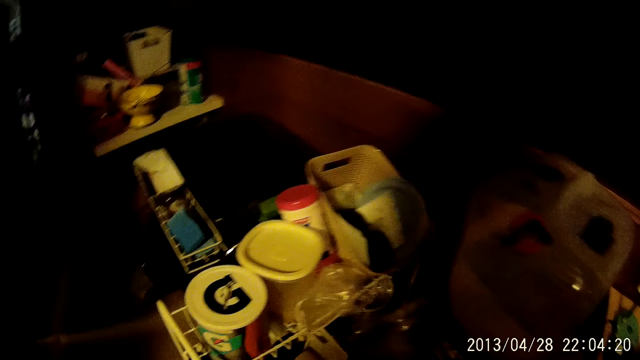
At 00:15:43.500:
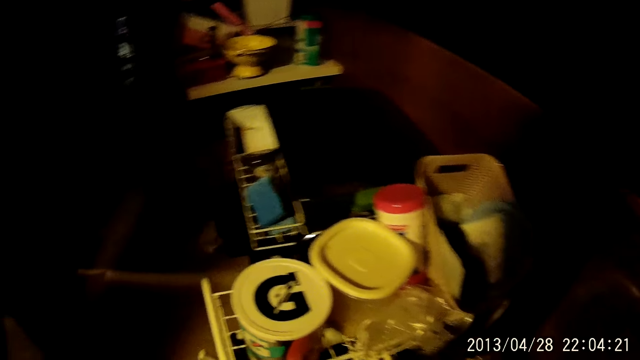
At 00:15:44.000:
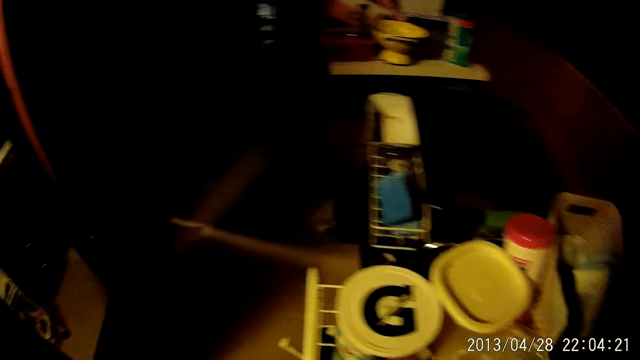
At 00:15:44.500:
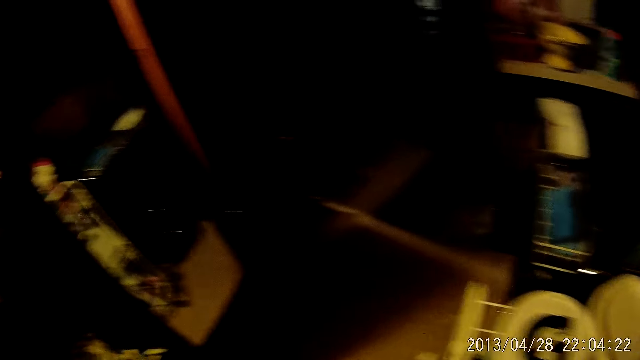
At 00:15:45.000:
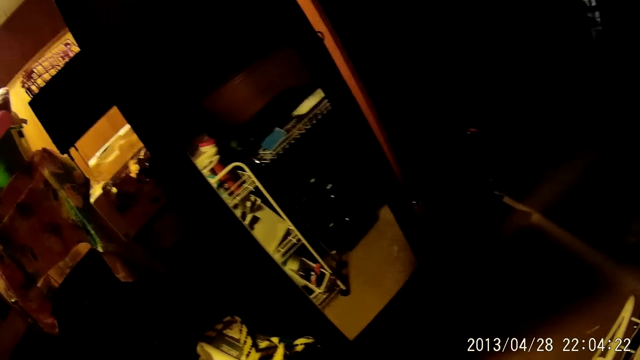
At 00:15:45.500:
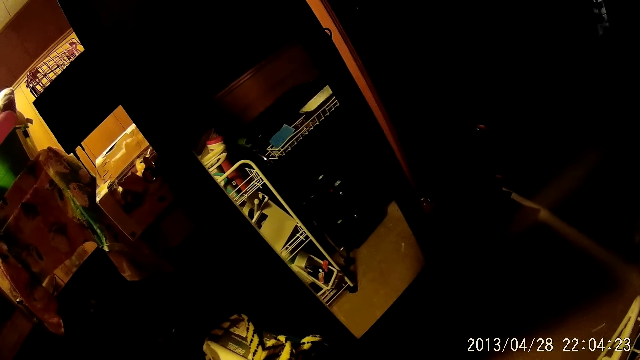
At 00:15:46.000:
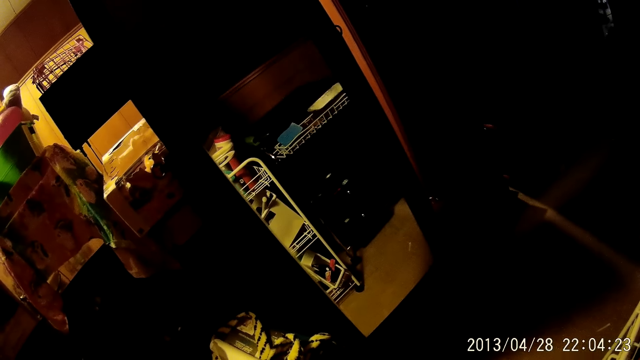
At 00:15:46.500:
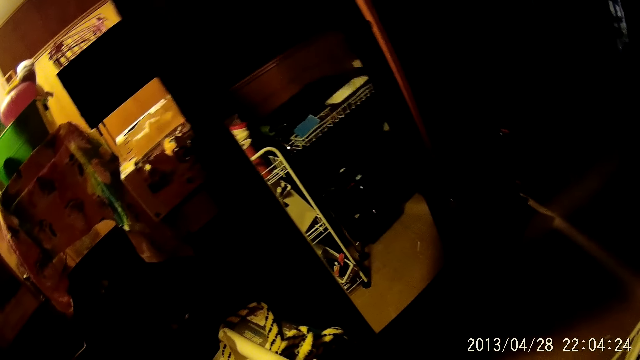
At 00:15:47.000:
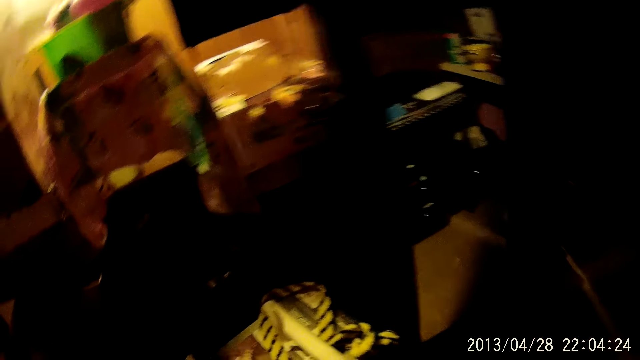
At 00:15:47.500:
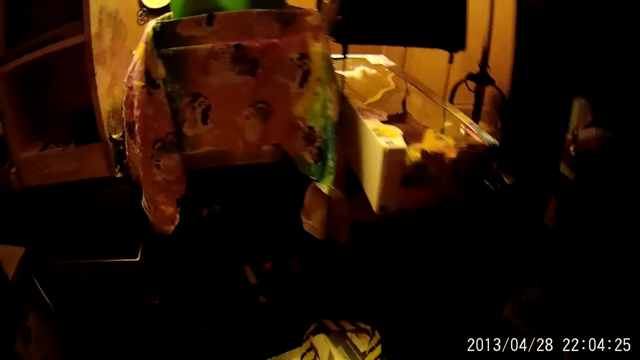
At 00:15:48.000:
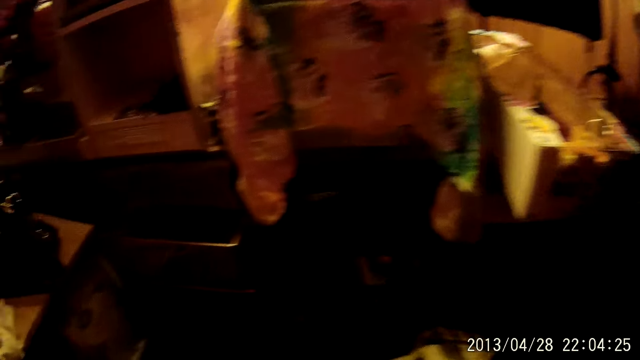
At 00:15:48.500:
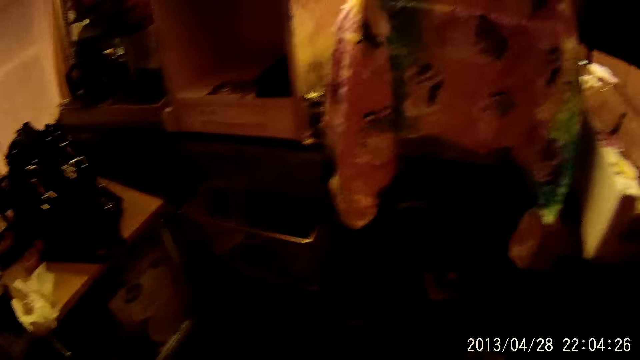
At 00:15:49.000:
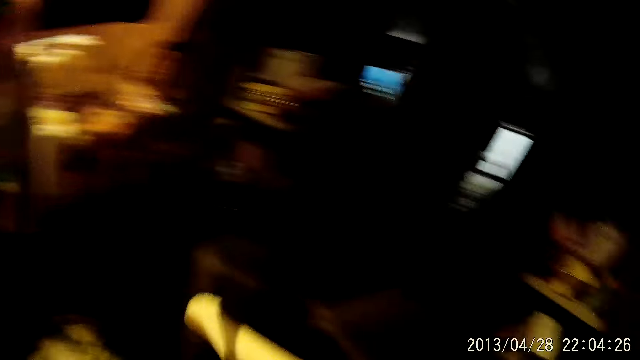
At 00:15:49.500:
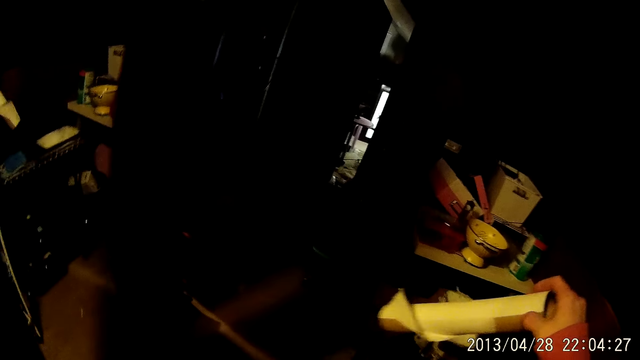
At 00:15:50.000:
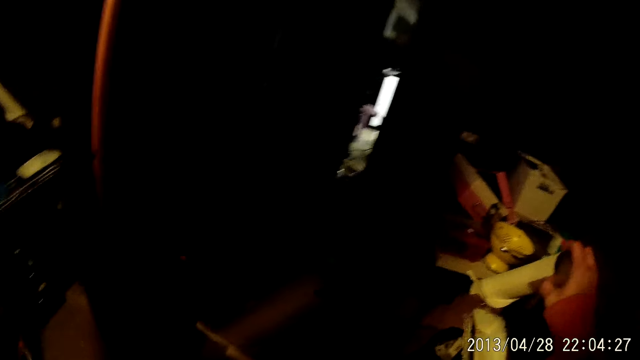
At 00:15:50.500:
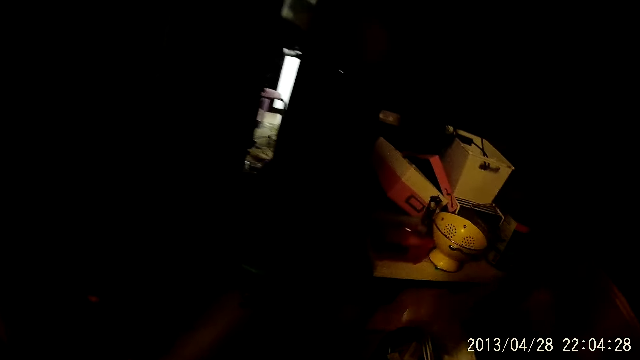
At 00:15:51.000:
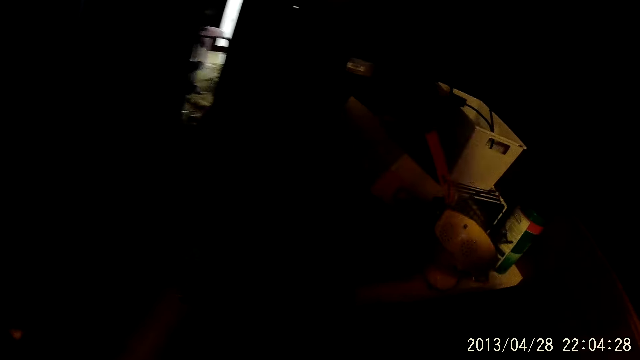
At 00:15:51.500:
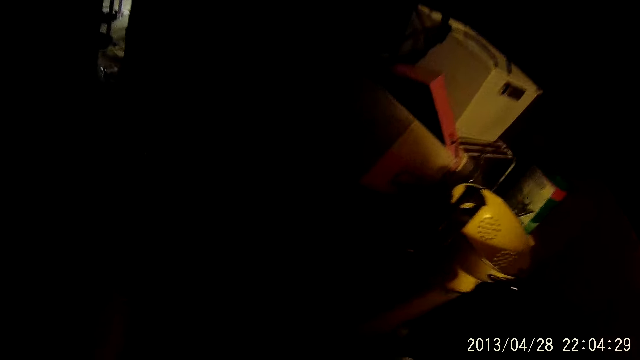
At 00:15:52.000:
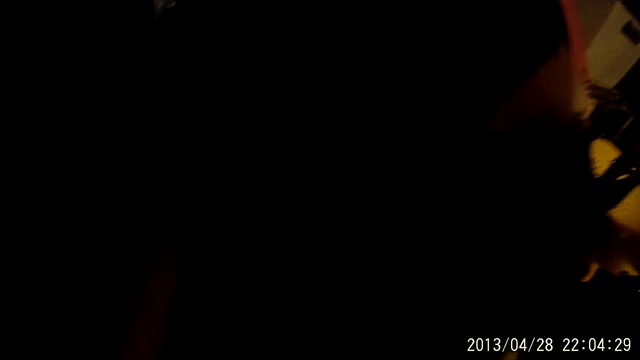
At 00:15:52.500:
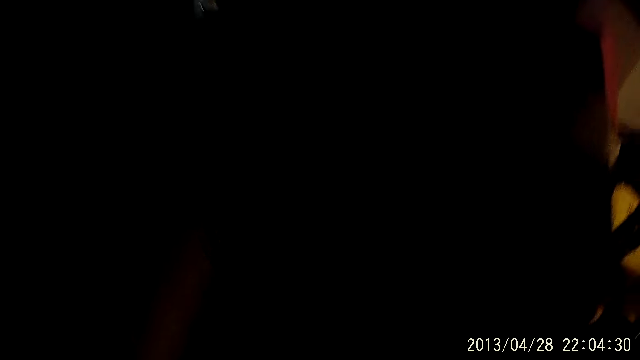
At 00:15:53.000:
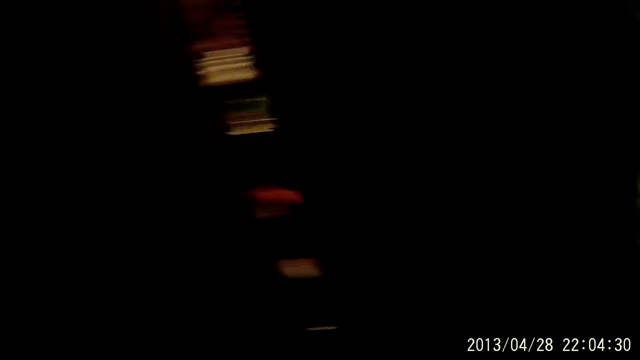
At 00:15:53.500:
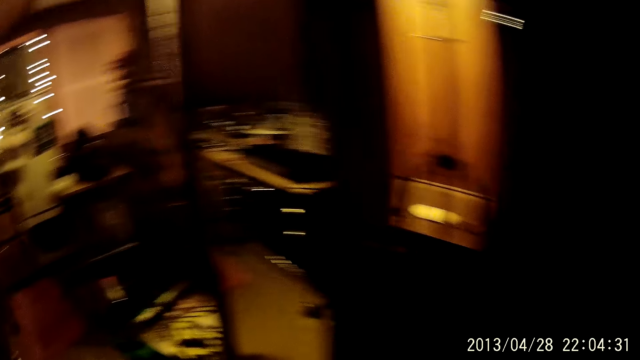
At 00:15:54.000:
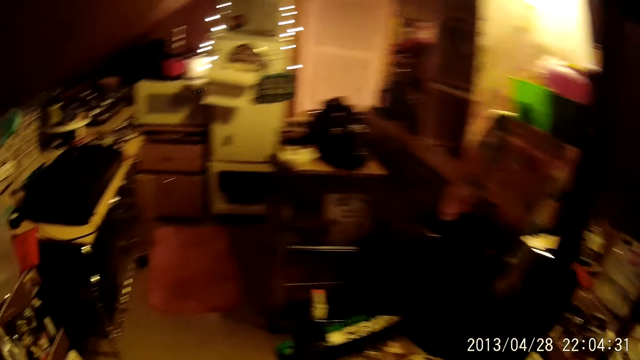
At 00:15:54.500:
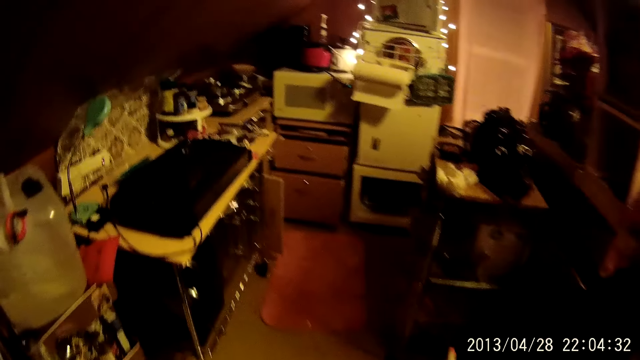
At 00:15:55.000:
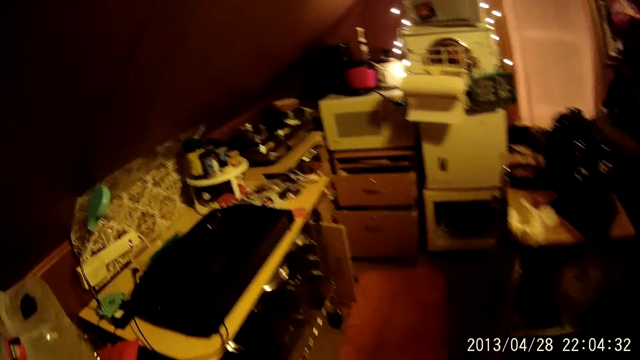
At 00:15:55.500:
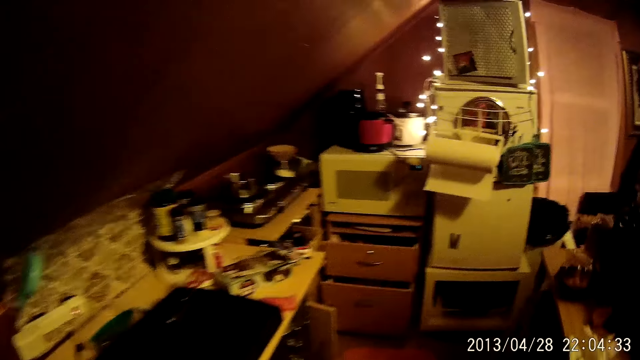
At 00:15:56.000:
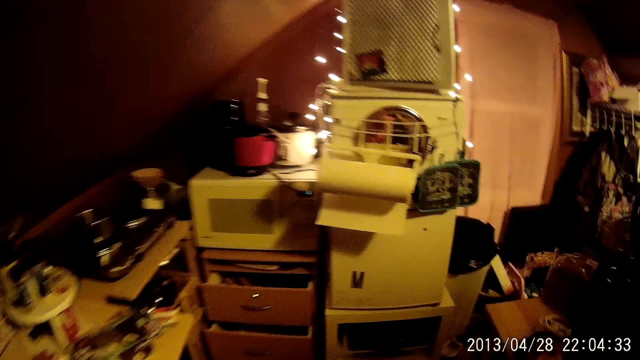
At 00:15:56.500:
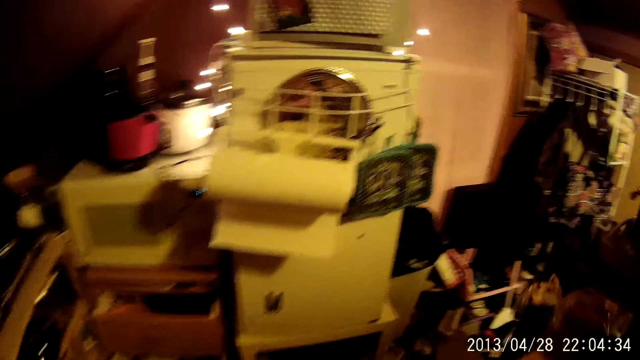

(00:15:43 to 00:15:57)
The camera wearer carries something. They place something on the table. They walk in the house.

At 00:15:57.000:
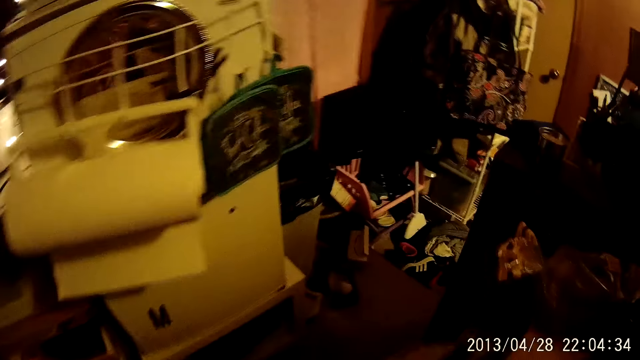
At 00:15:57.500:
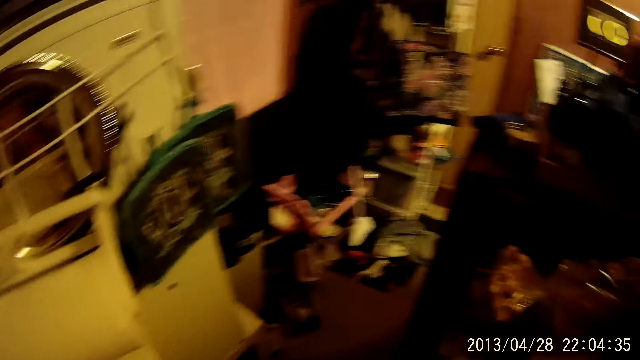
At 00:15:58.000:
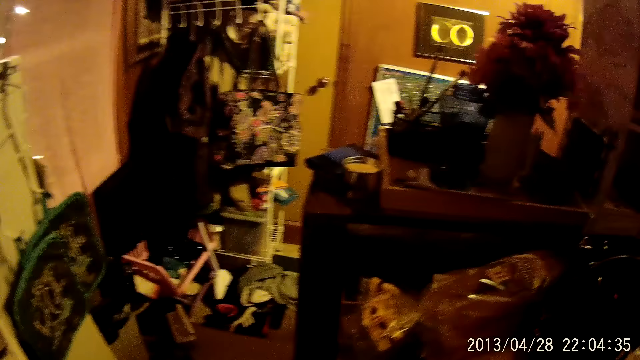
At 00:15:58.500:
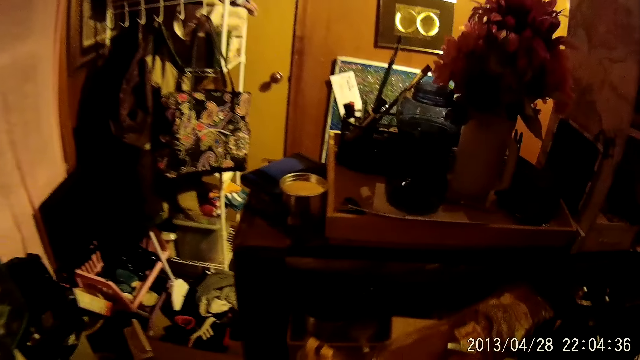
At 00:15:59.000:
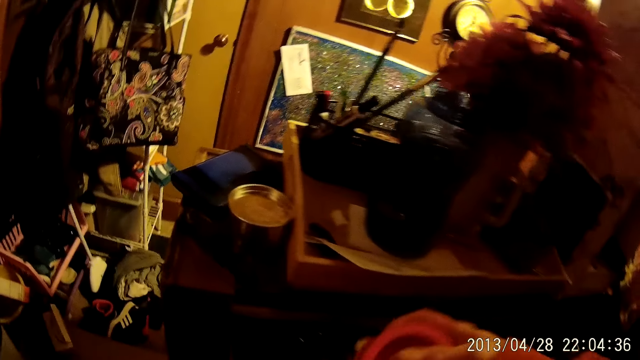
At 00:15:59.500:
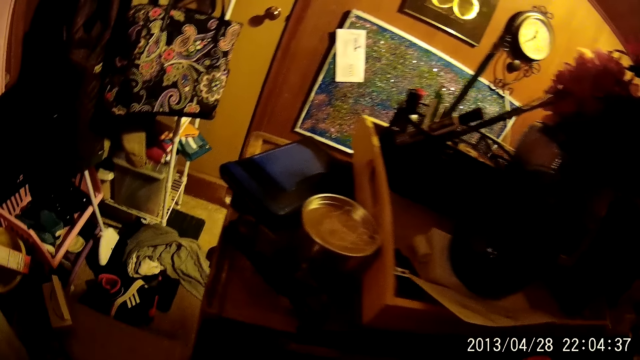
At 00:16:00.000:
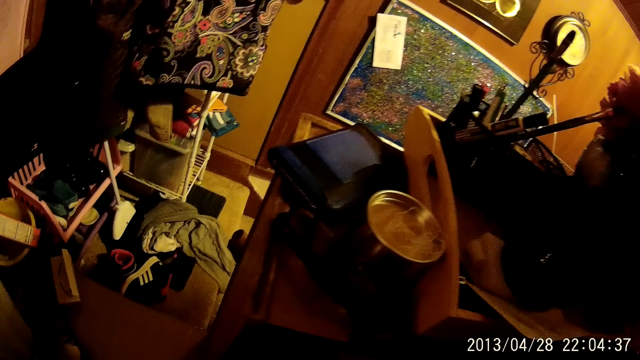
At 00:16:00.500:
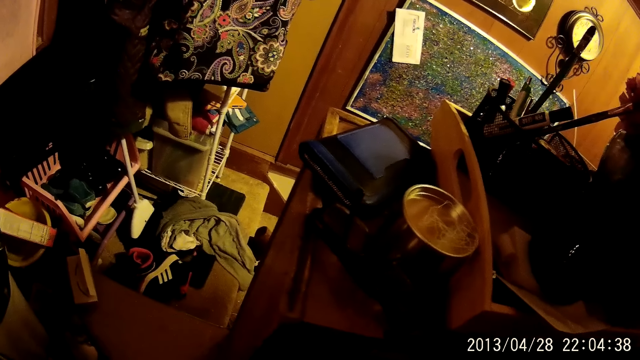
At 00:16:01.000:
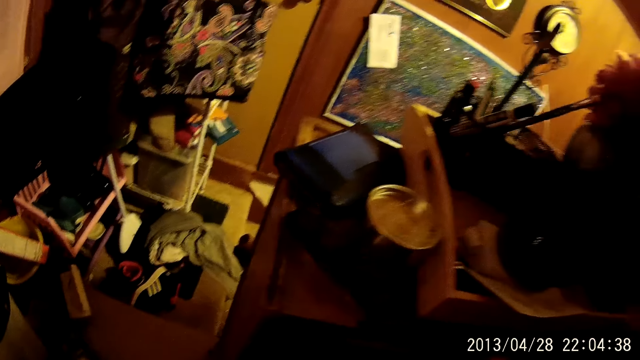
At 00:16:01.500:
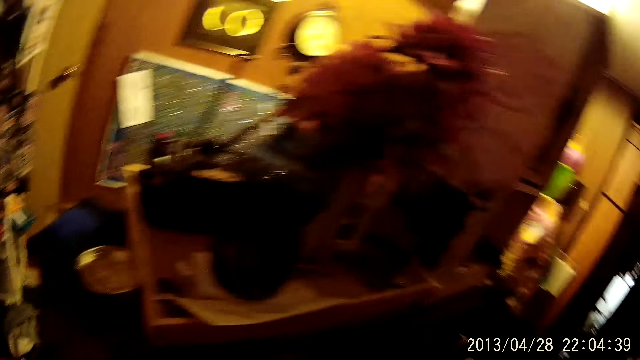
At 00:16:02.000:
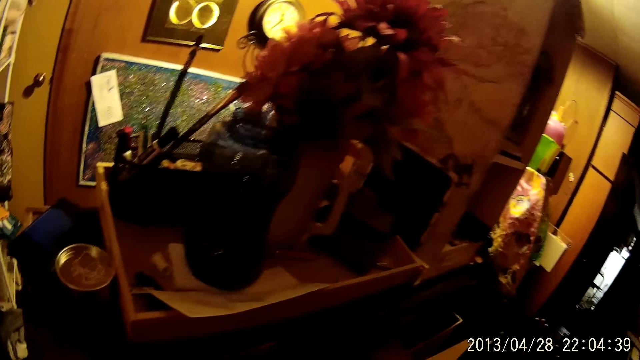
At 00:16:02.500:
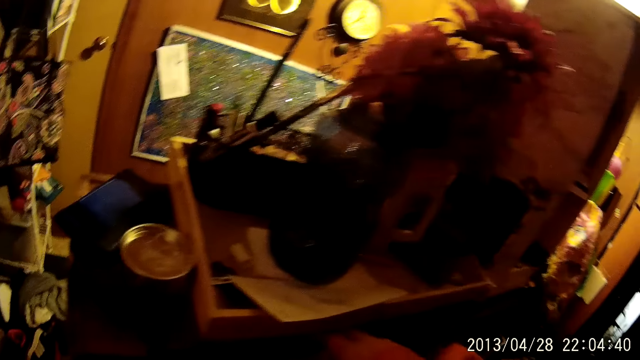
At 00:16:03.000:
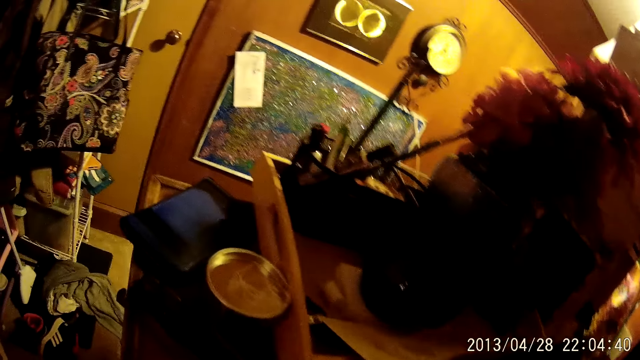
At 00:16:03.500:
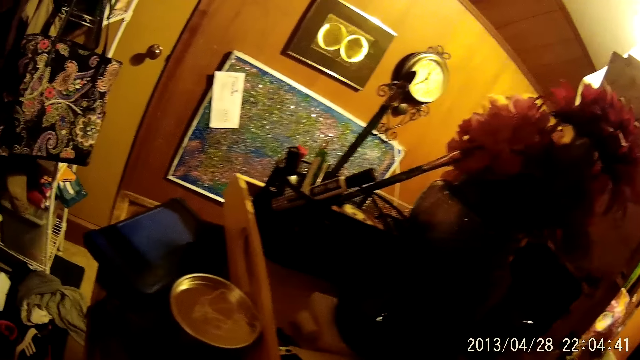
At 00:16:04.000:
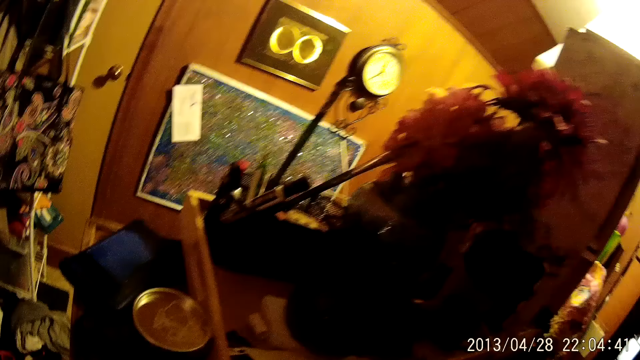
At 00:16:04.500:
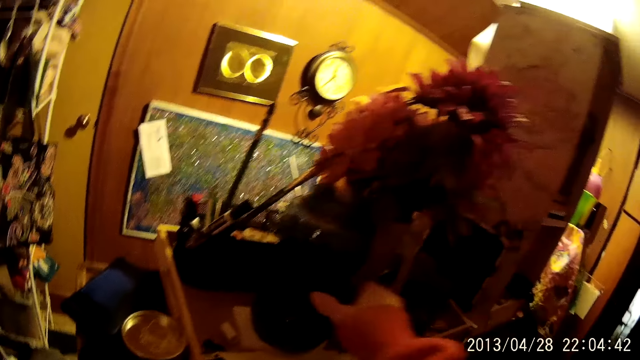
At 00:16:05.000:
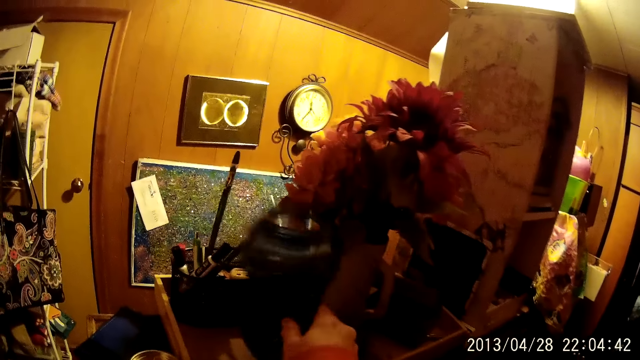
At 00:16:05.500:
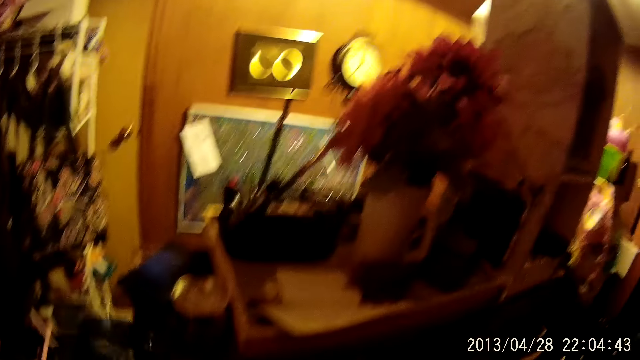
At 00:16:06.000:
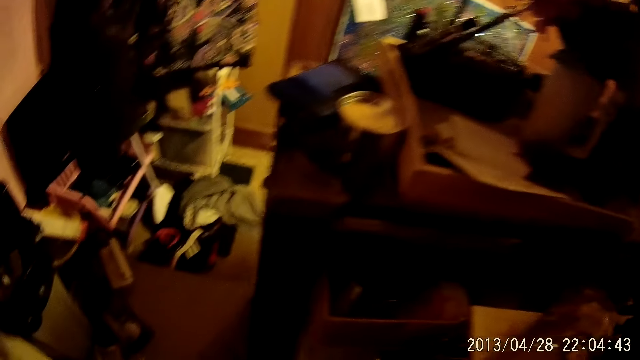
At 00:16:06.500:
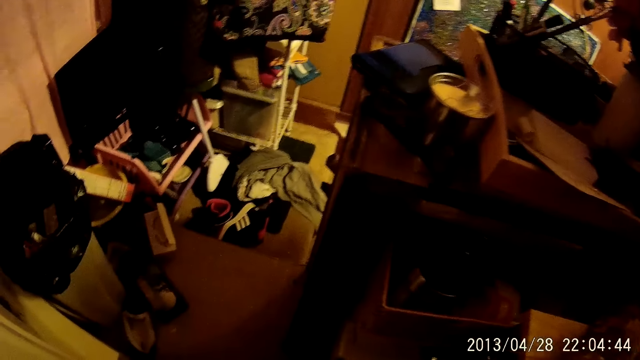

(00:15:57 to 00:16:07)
The camera wearer picks up a plastic bottle on the counter.
